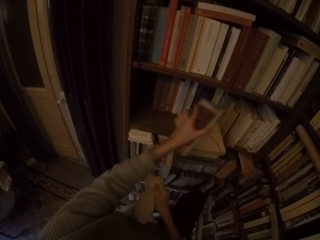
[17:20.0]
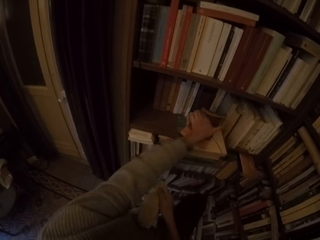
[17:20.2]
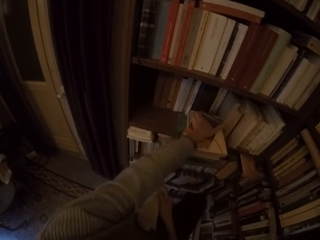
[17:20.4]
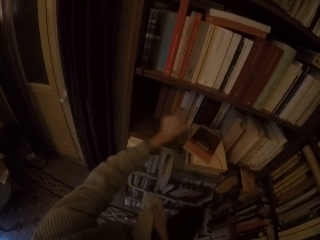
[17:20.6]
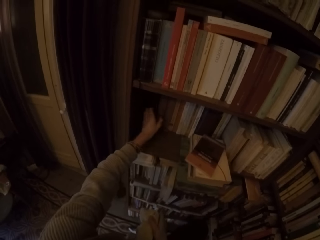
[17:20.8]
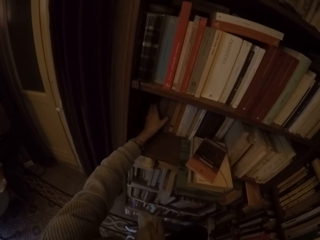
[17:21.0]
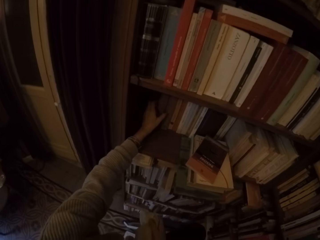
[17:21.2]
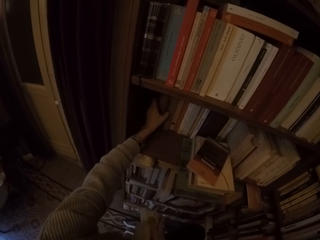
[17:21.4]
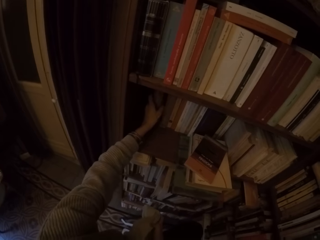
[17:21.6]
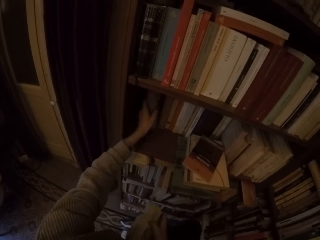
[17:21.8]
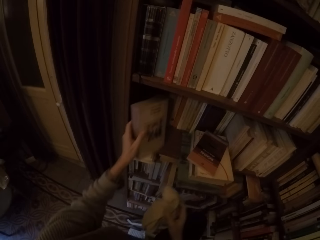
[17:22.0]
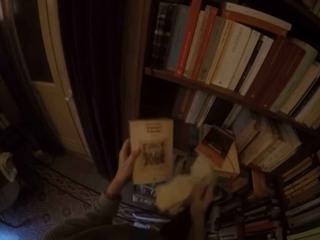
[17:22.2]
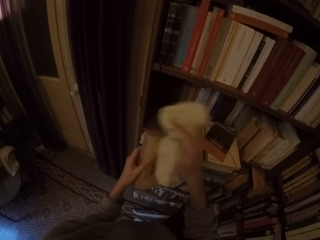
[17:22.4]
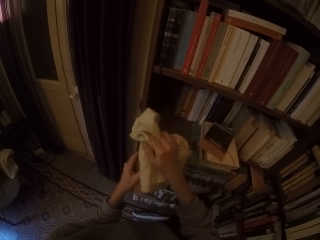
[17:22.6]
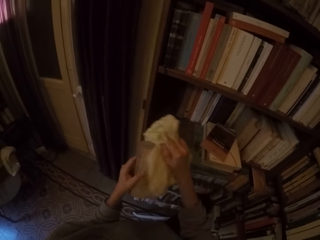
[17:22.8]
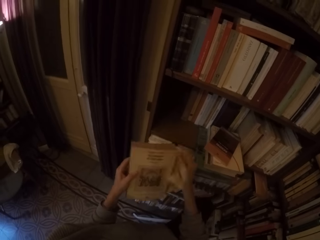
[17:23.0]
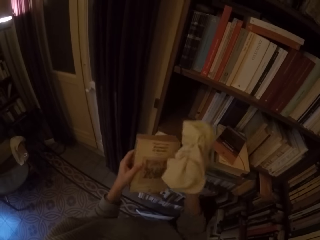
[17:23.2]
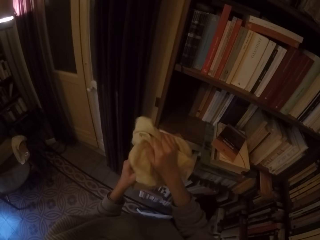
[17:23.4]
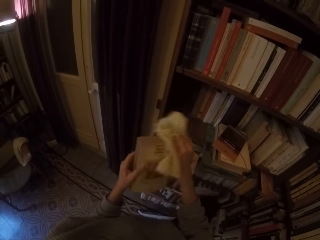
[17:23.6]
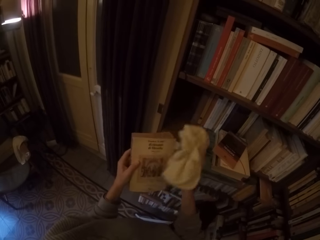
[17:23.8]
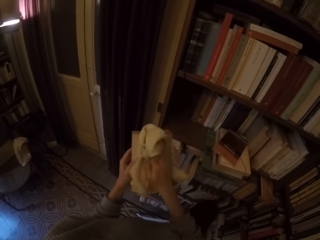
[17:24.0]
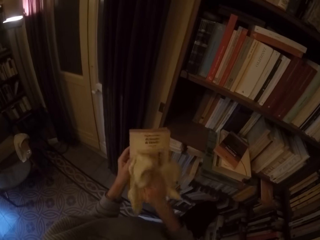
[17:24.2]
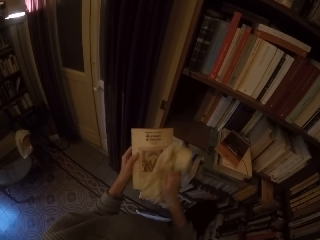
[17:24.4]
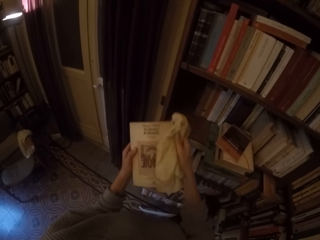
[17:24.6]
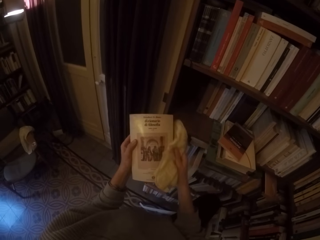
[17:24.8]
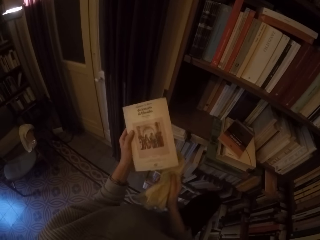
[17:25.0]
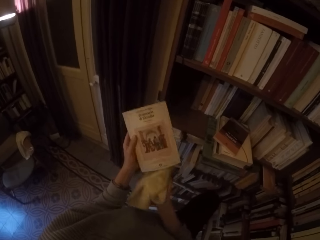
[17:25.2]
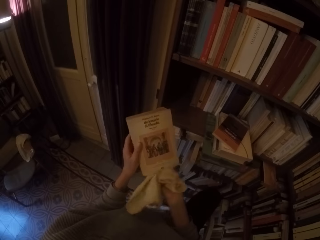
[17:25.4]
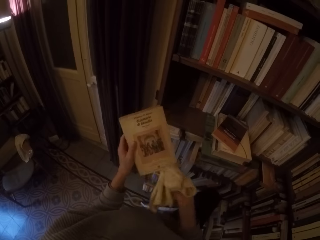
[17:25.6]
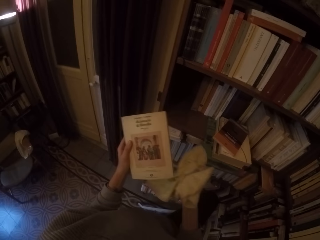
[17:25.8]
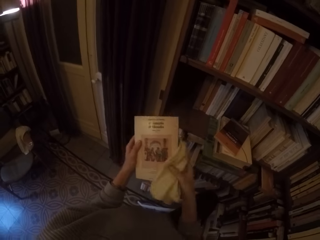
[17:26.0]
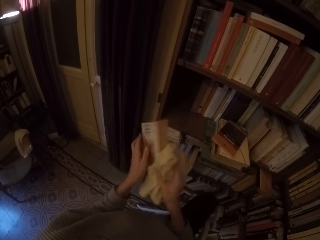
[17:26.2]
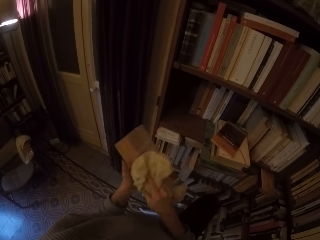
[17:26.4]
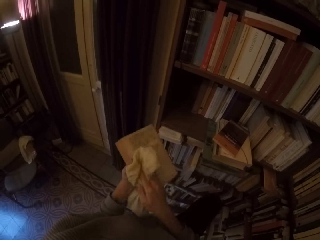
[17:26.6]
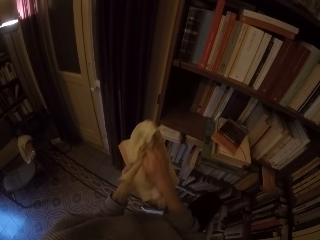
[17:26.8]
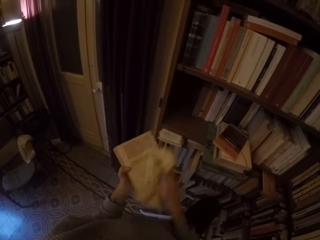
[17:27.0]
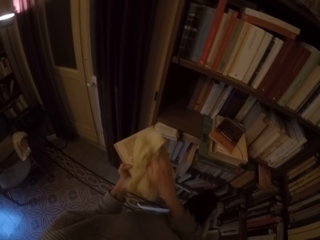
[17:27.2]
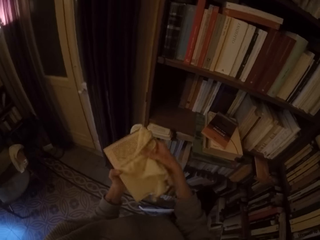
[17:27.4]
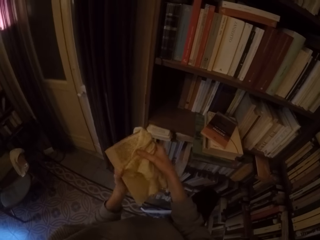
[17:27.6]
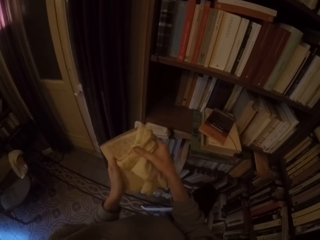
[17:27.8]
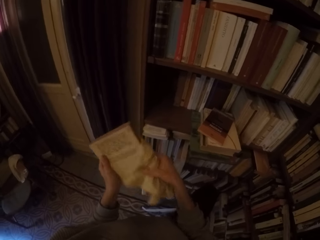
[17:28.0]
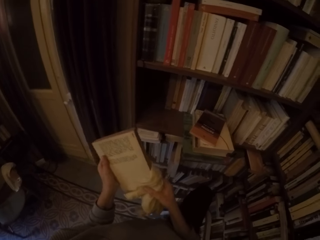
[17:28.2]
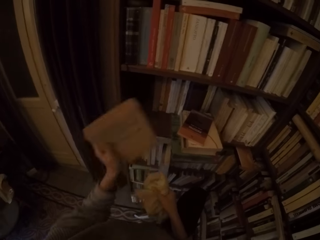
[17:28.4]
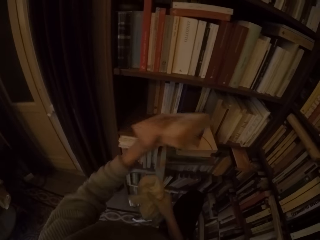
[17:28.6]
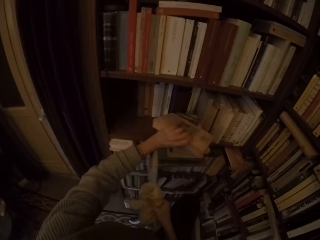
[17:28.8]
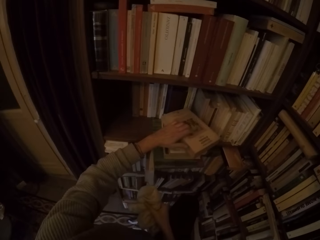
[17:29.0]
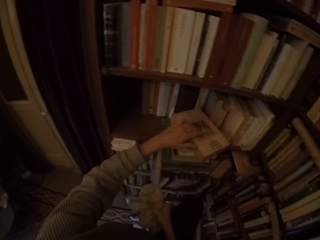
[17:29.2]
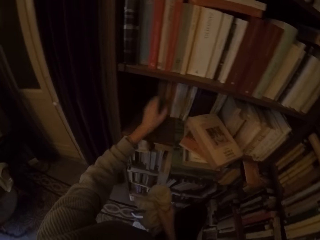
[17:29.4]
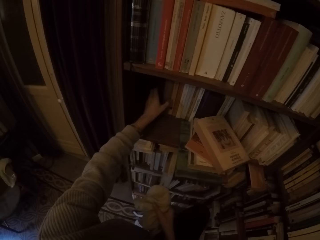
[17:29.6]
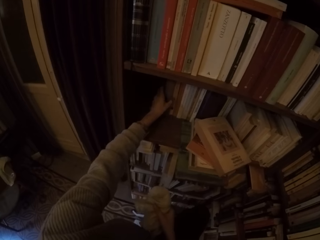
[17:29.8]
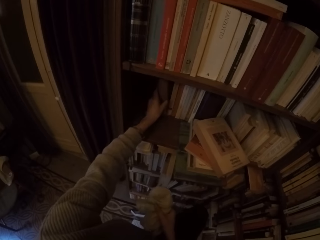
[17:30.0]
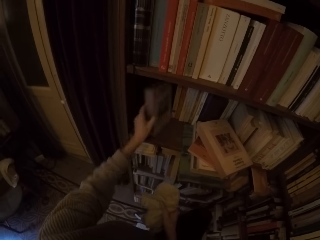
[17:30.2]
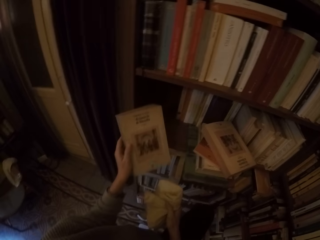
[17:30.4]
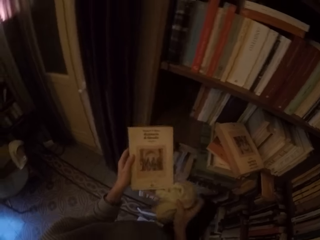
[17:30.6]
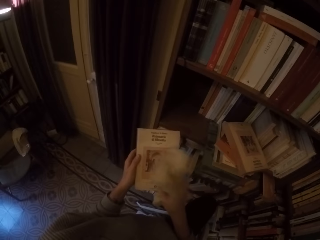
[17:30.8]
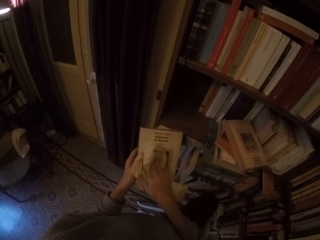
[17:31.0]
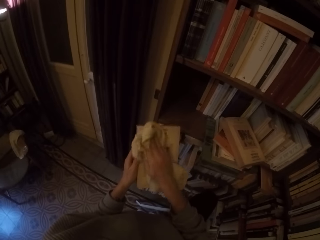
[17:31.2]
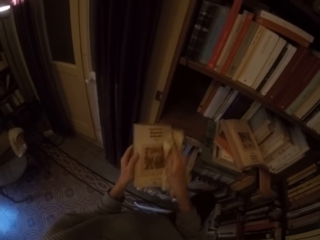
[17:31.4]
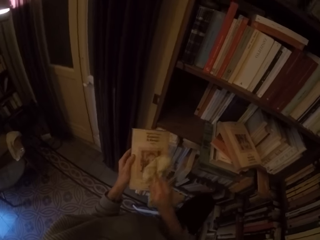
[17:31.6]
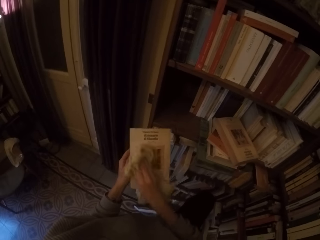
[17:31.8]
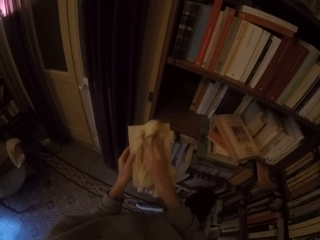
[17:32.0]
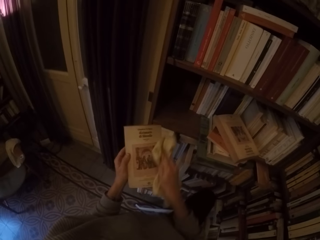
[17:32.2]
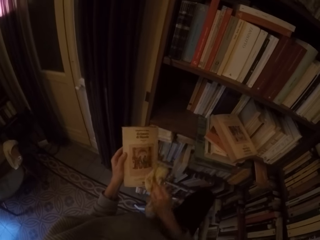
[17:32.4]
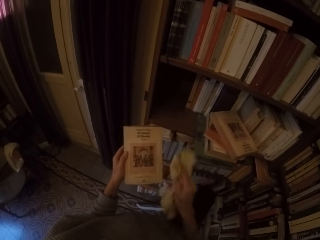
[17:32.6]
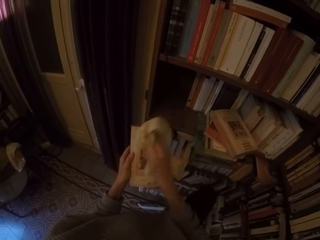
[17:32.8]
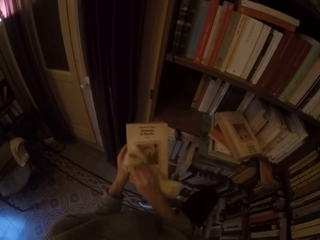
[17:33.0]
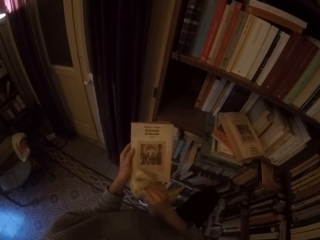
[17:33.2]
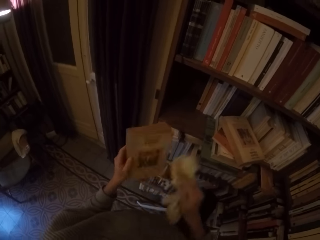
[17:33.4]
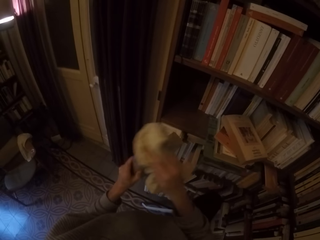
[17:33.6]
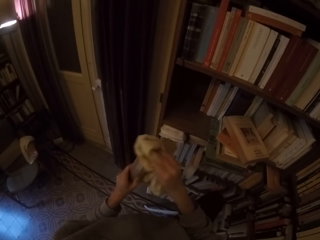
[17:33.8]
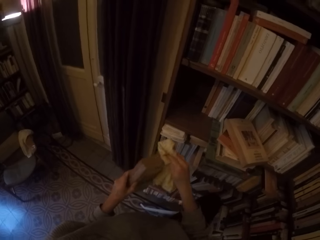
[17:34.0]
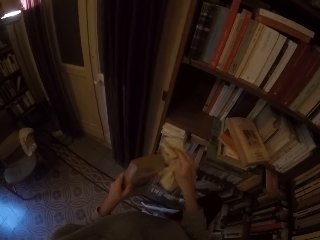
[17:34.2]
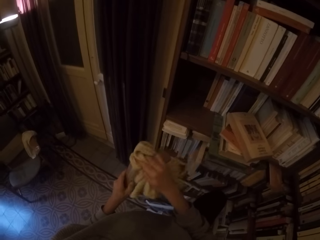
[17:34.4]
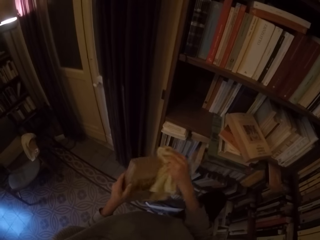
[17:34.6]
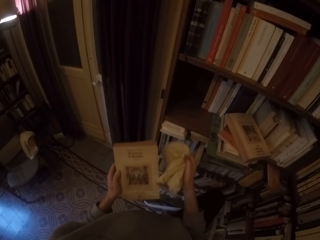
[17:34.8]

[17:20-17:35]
The camera wearer puts the book on the shelf or table with his left hand. He picks another book from the shelf with his left hand. He wipes the book with the towel in his right hand. He puts the book on the shelf with his left hand. He picks another book from the shelf with his left hand. He wipes the book with the towel in his right hand.

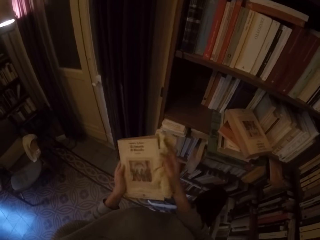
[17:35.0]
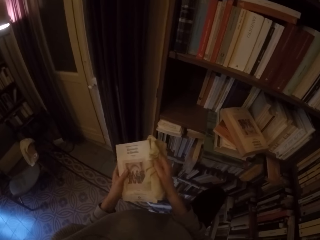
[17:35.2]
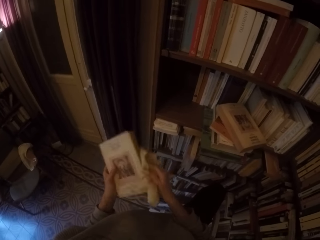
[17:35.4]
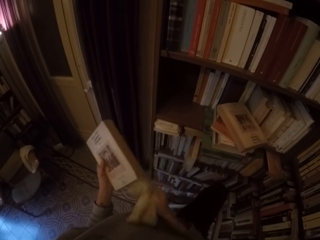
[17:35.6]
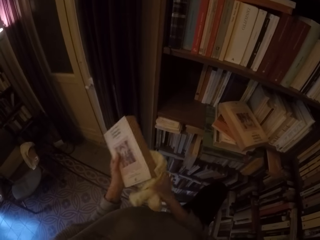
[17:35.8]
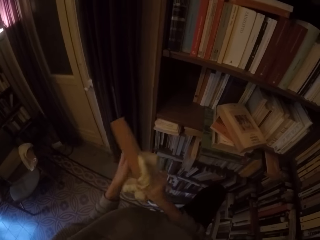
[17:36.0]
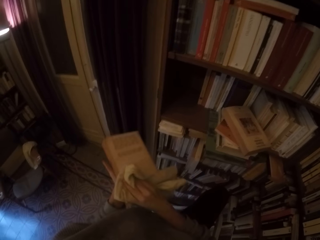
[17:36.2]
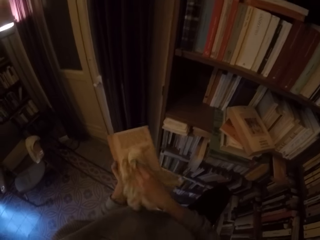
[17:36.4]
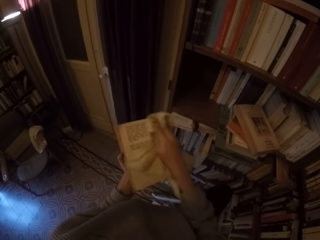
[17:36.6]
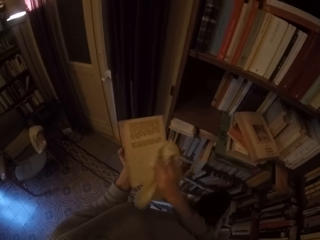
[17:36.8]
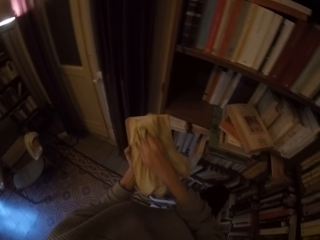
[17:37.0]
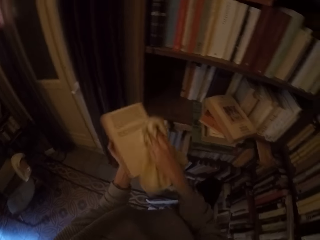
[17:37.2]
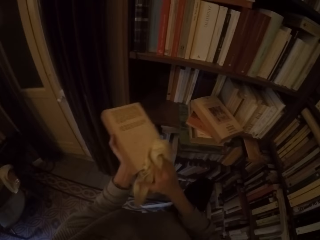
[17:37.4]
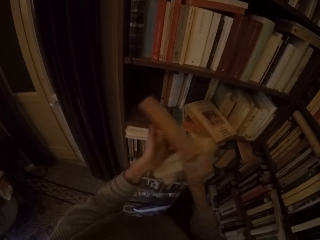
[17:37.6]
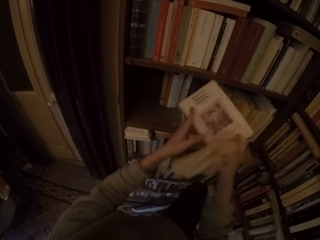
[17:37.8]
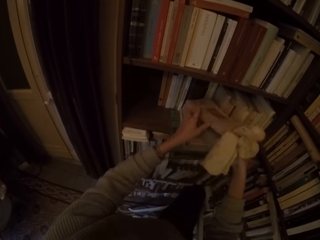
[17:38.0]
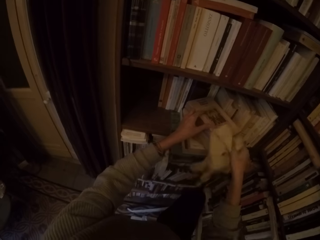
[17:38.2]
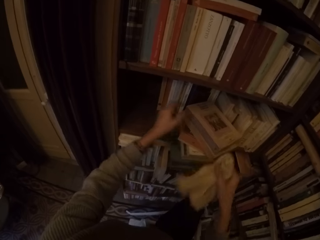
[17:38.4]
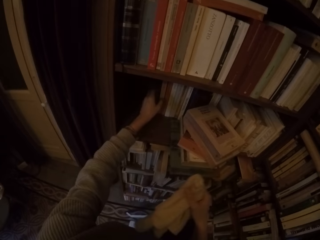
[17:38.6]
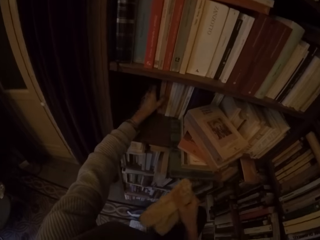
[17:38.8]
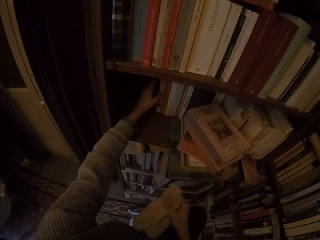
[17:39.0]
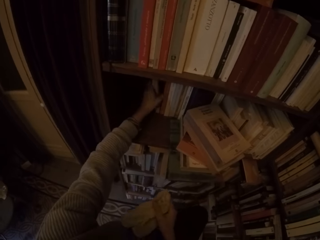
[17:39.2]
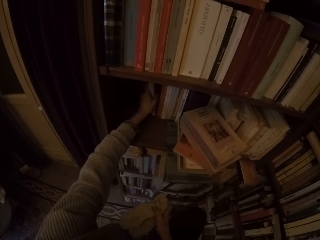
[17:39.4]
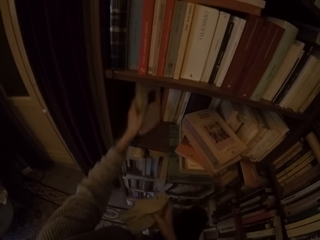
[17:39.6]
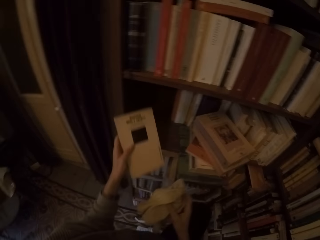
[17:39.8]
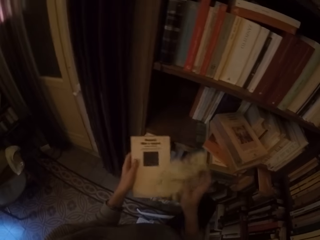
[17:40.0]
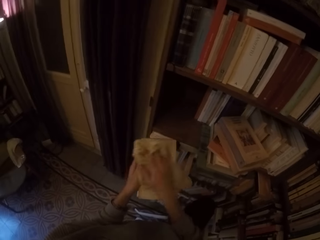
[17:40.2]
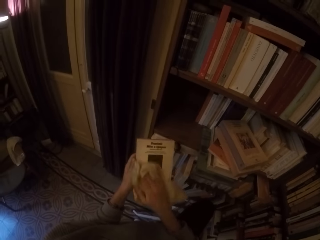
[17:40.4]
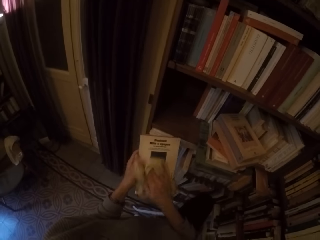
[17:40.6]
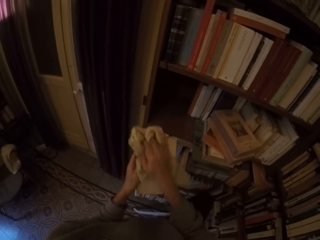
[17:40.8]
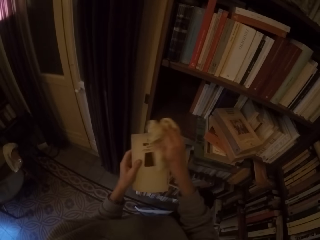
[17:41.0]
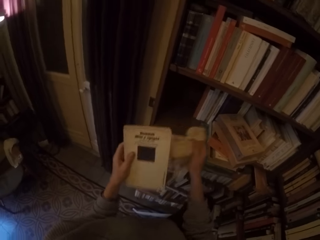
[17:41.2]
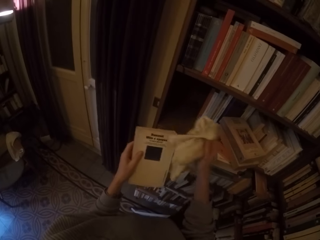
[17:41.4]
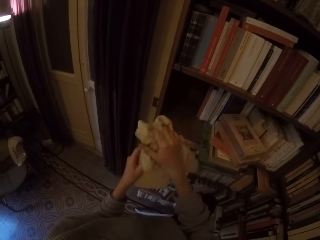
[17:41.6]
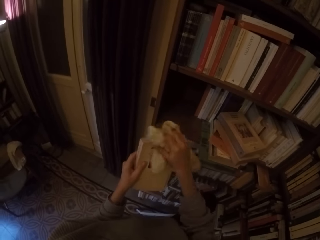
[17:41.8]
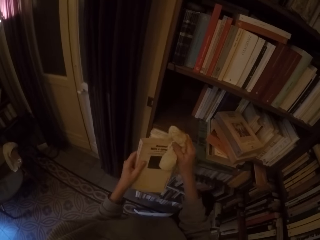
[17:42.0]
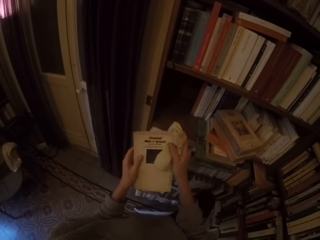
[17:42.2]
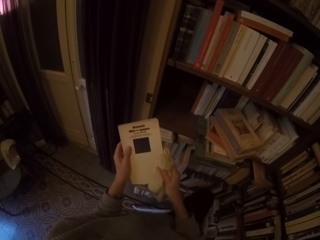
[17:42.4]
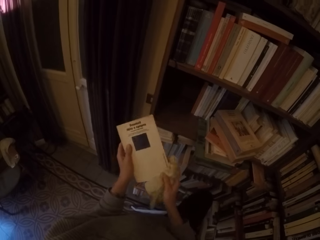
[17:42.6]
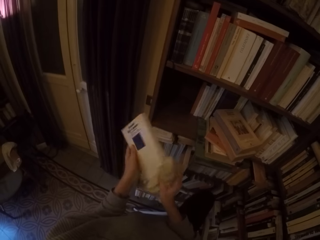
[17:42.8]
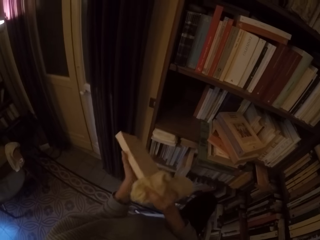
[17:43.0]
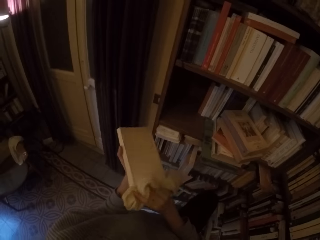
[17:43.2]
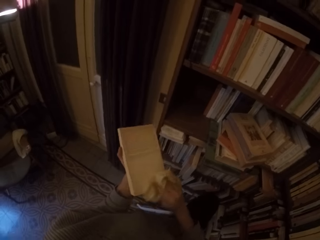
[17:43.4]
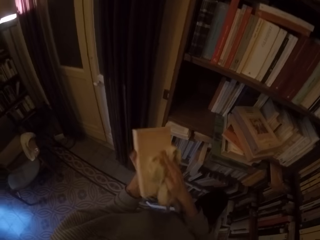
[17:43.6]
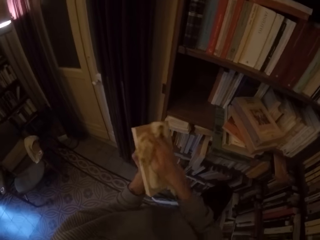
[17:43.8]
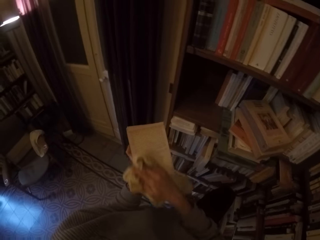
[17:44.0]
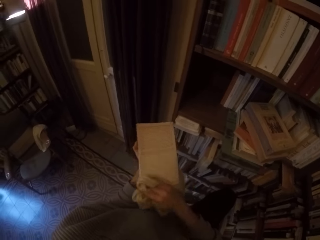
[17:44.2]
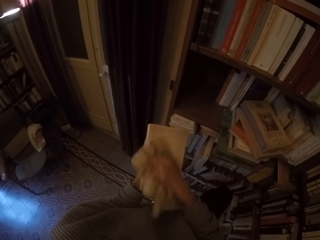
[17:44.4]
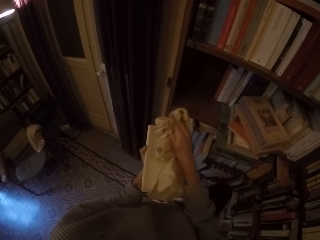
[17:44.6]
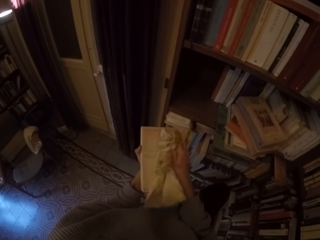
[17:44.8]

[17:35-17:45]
The camera wearer puts the book on the shelf with both hands. He picks another book from the shelf with his left hand. He wipes the book with the towel in his right hand.
